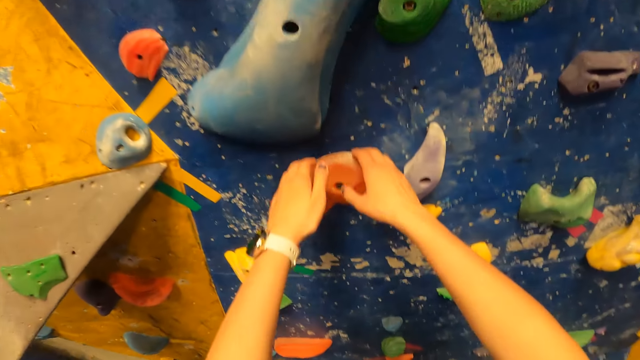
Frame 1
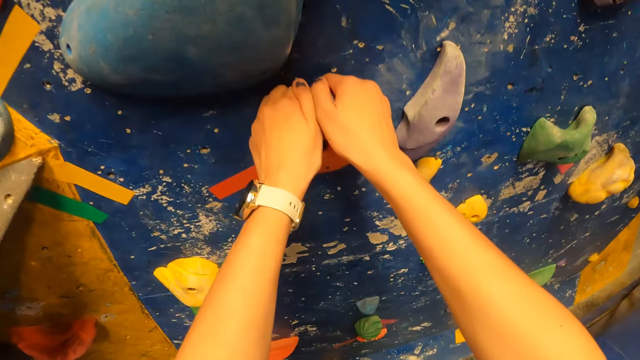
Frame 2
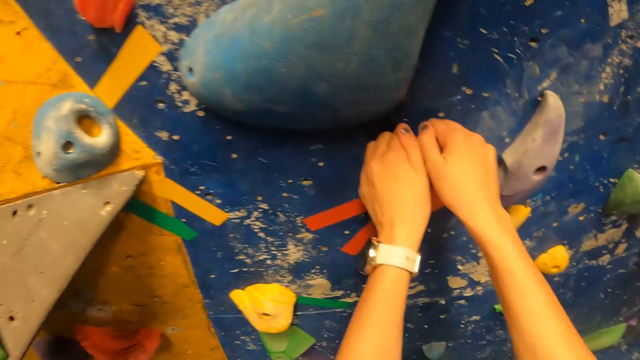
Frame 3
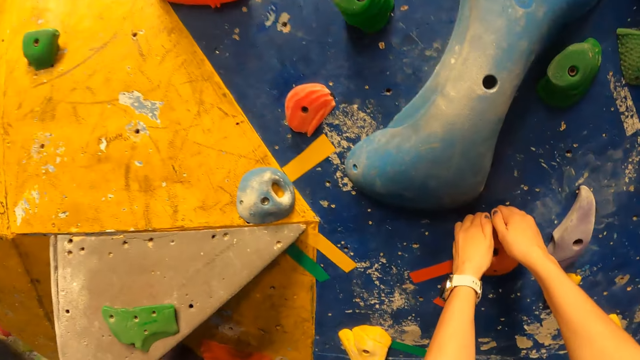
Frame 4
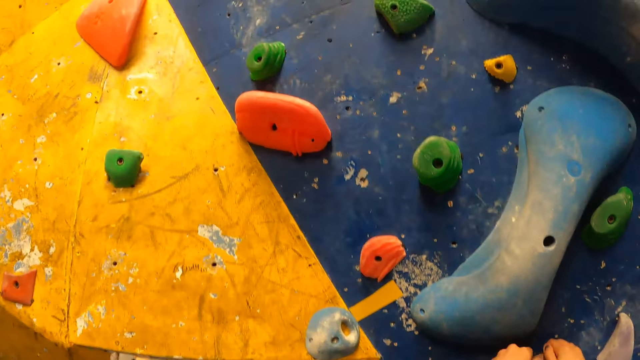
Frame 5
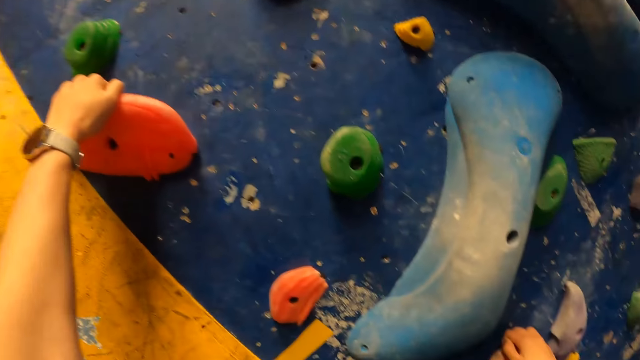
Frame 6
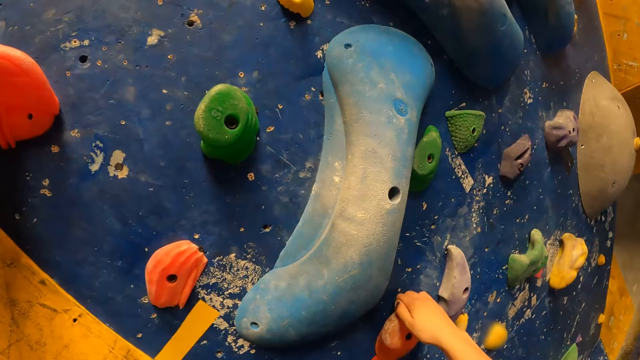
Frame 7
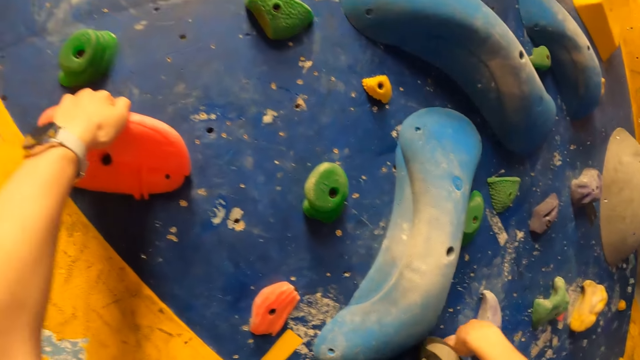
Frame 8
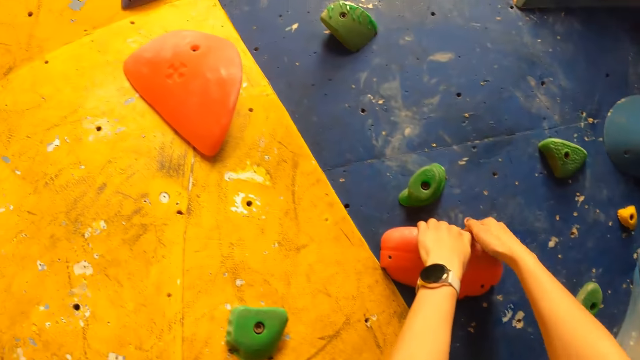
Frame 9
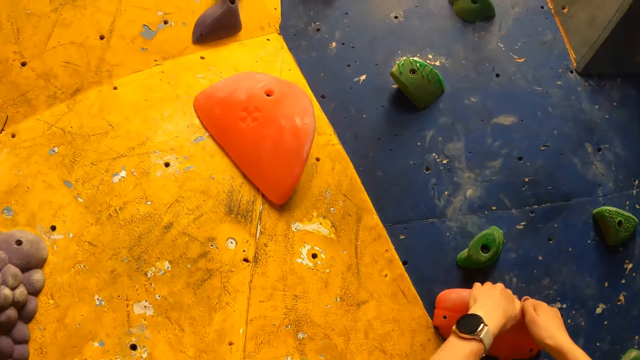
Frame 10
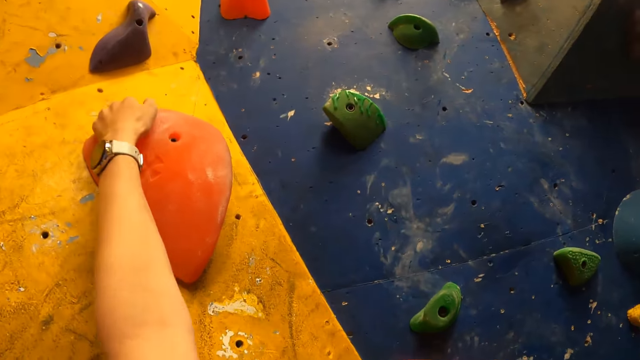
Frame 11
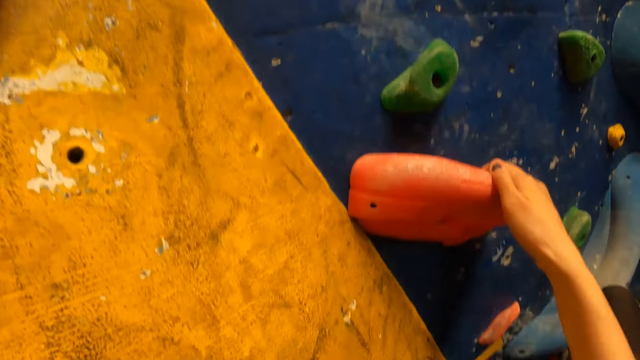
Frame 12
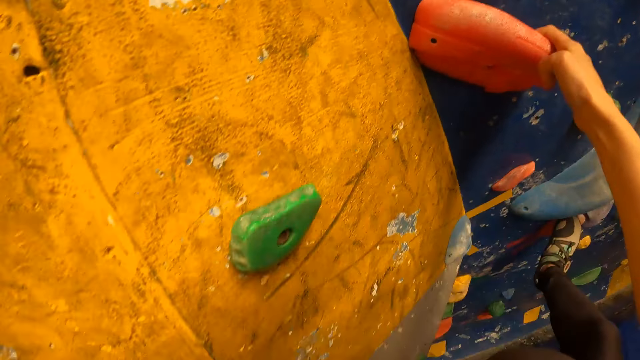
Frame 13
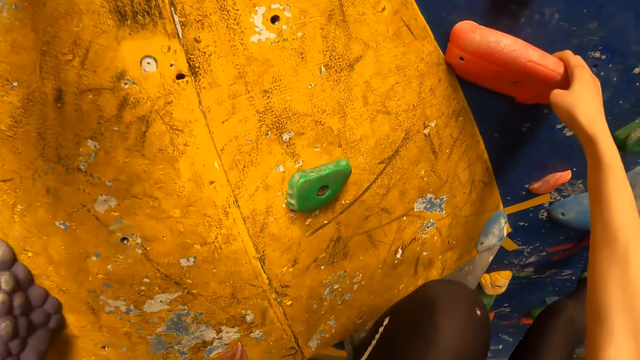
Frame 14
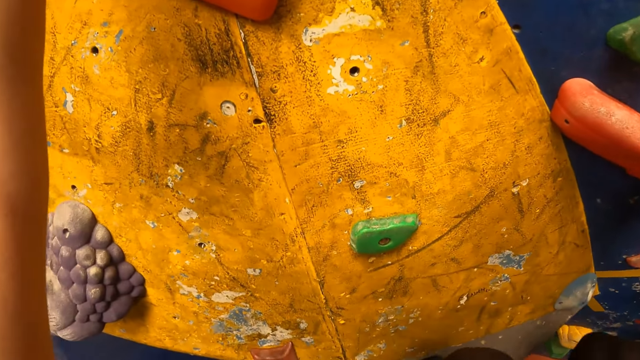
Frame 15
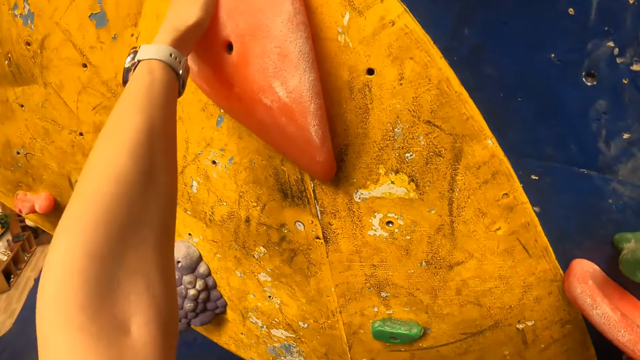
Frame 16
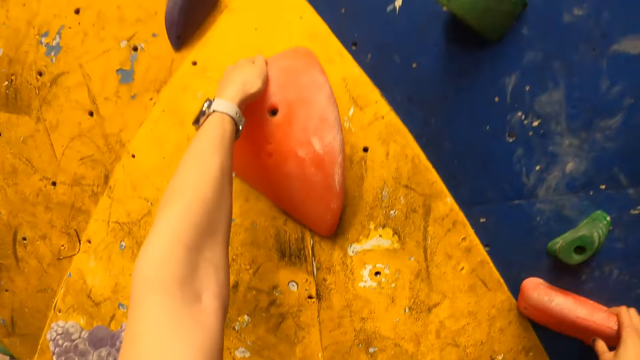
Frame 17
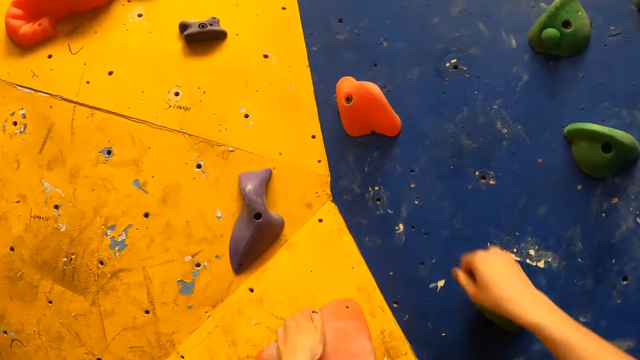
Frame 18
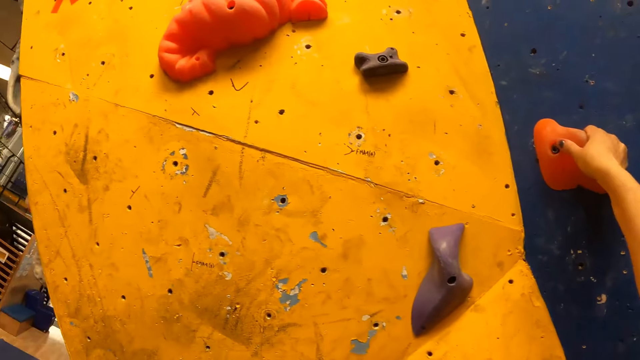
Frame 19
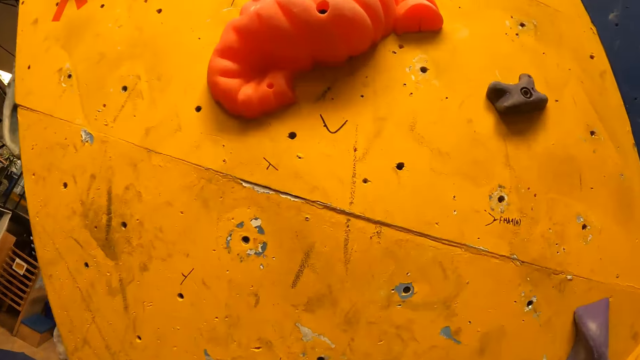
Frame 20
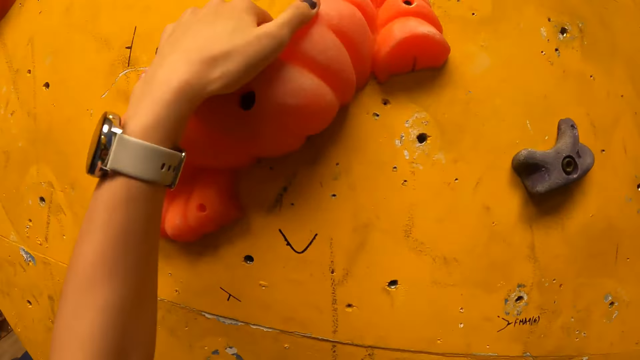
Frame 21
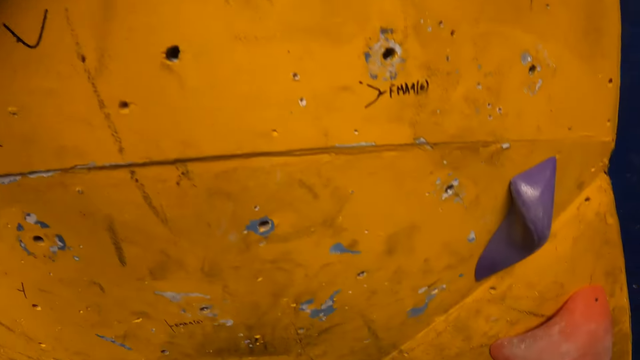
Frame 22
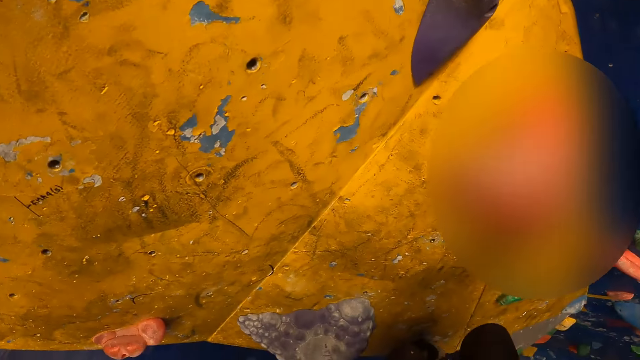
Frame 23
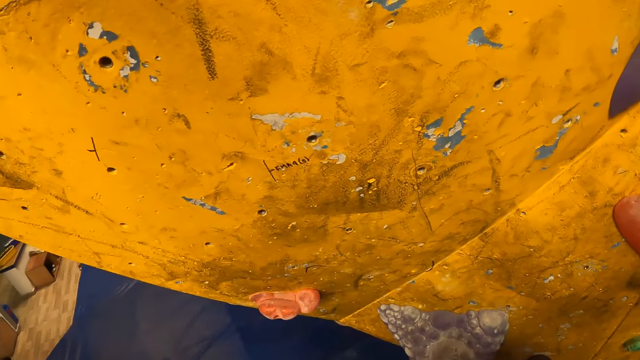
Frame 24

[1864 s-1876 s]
The camera wearer puts her hands on a climbing hold on the wall. She climbs up the wall with her hands. She puts her left hand on a climbing hold. She puts her right hand on the climbing hold. She puts her left hand on a climbing hold. She puts her right hand on a climbing hold. She puts her left hand on a climbing hold.

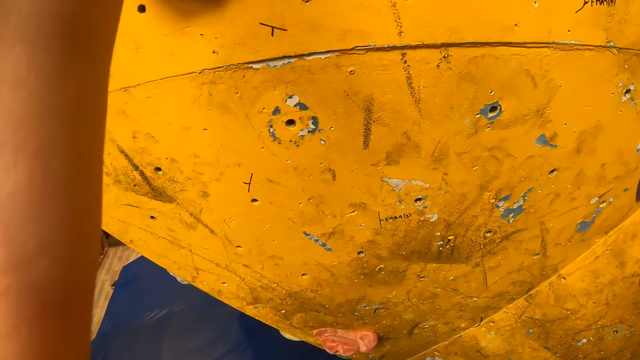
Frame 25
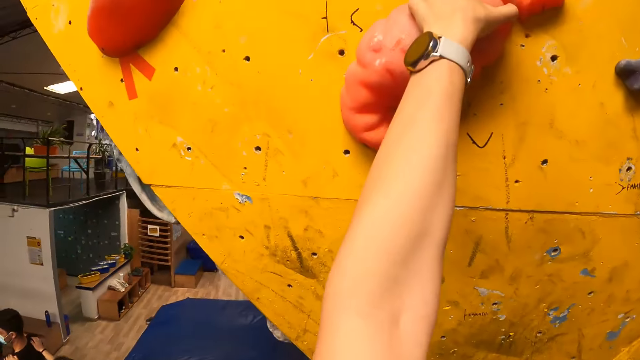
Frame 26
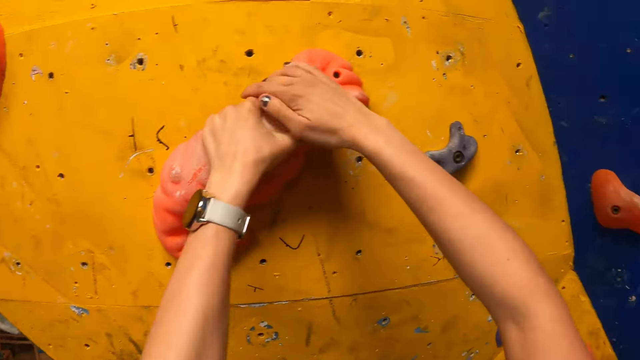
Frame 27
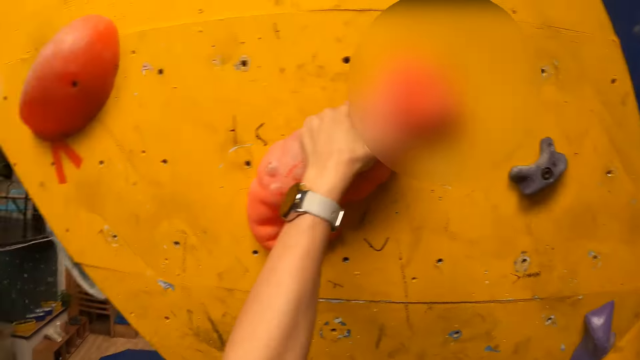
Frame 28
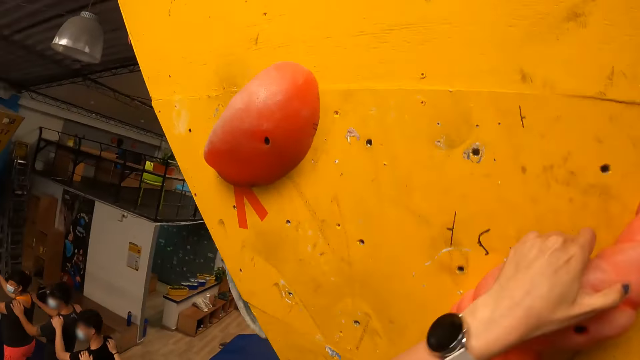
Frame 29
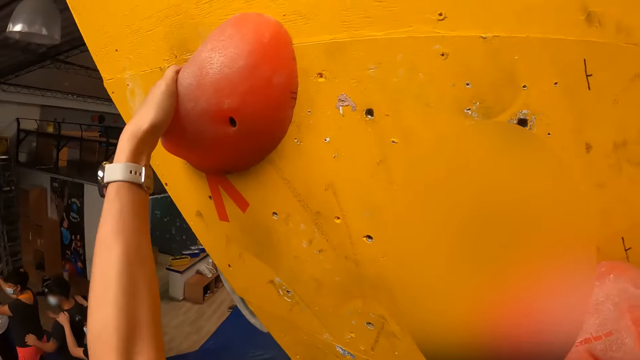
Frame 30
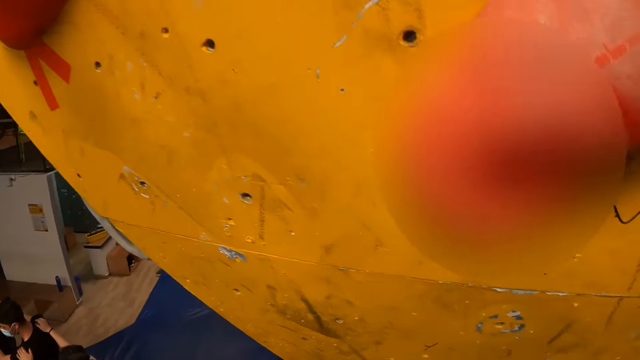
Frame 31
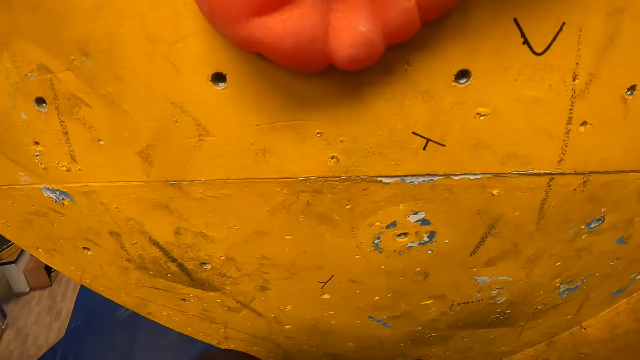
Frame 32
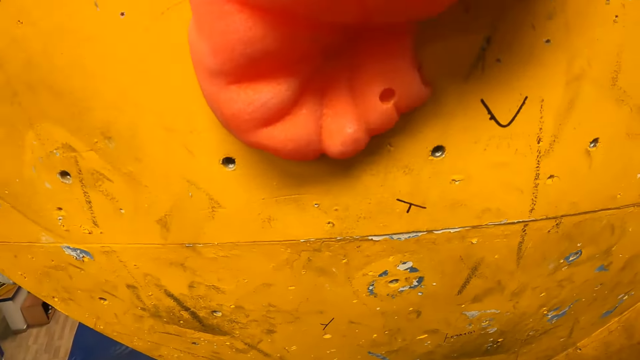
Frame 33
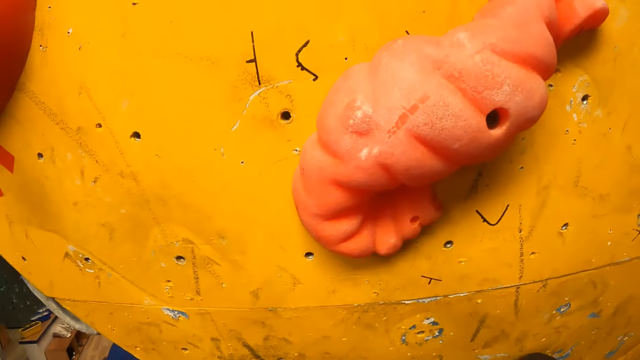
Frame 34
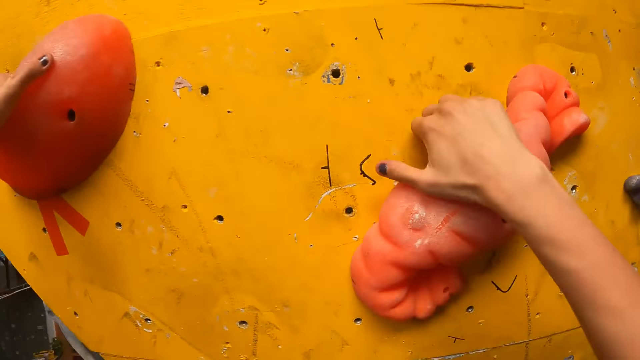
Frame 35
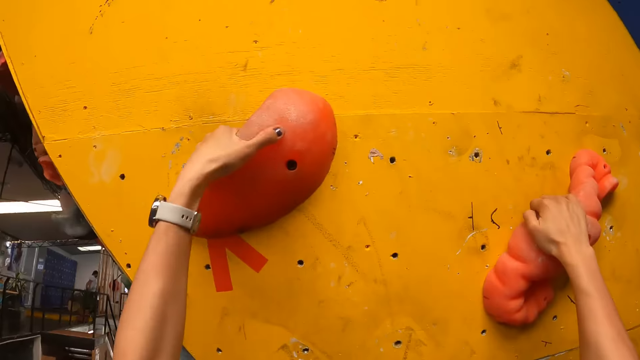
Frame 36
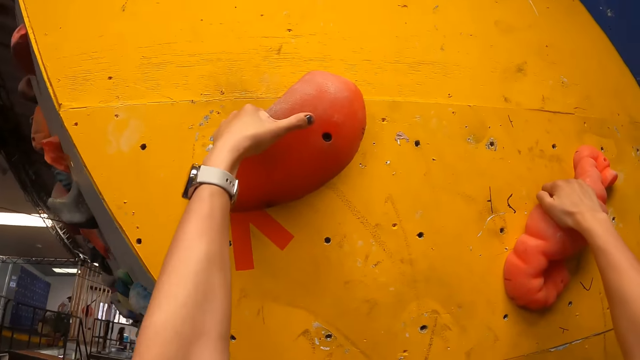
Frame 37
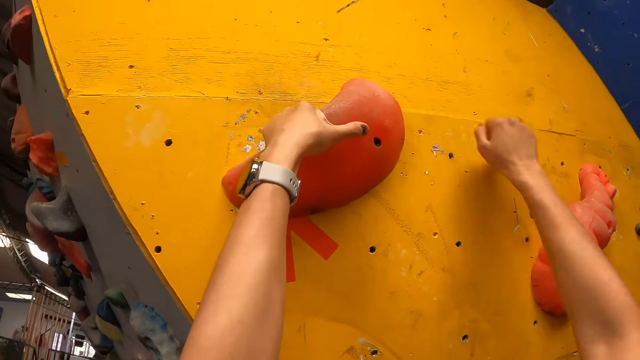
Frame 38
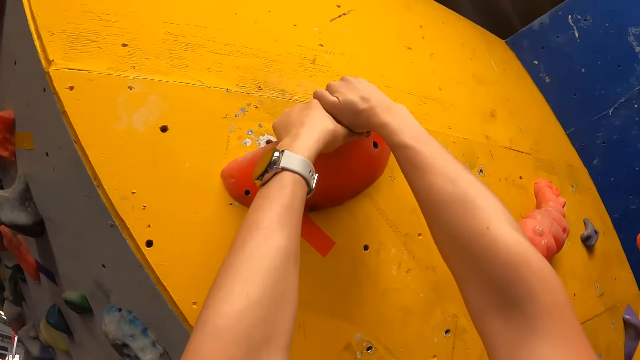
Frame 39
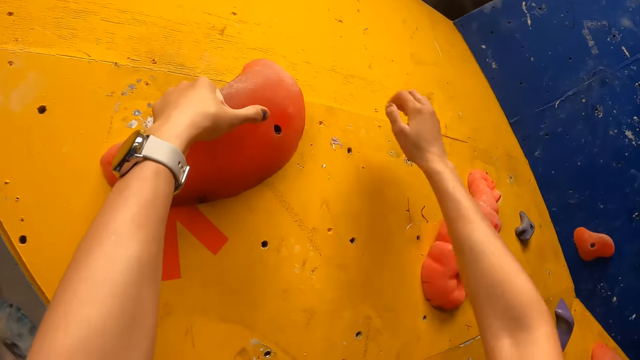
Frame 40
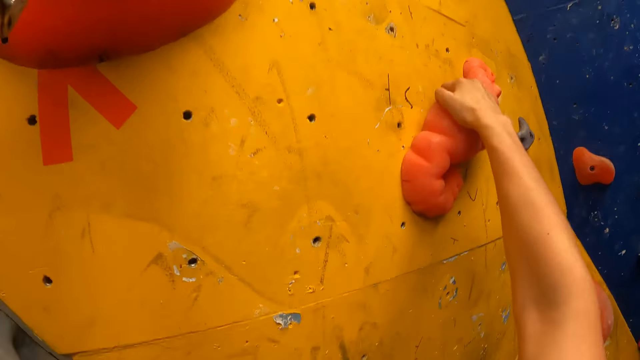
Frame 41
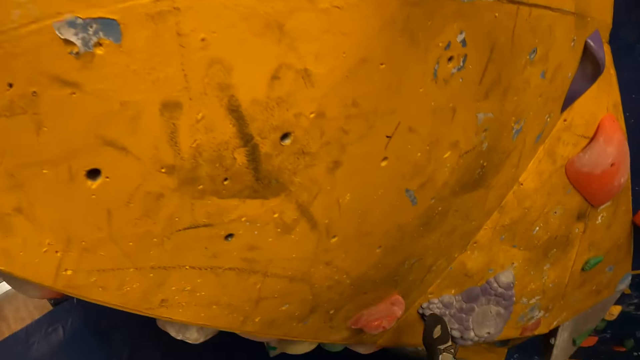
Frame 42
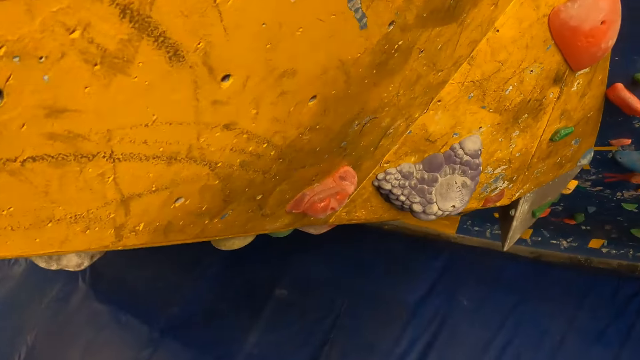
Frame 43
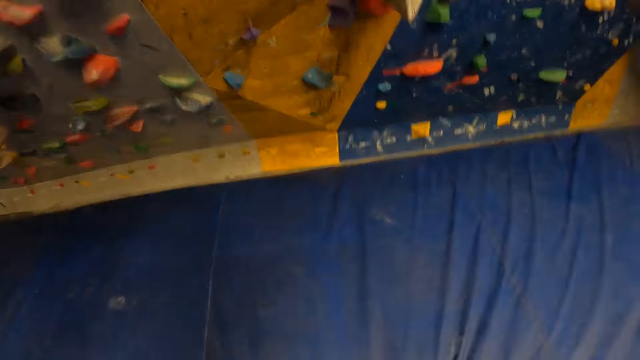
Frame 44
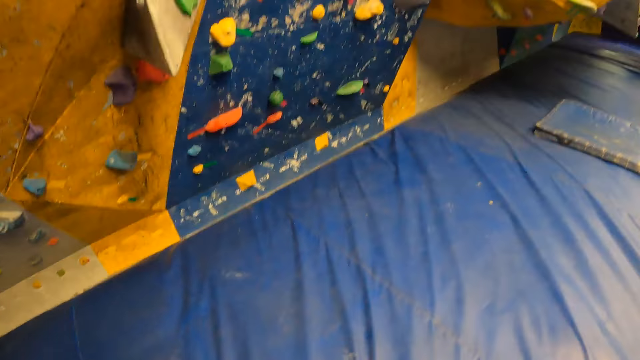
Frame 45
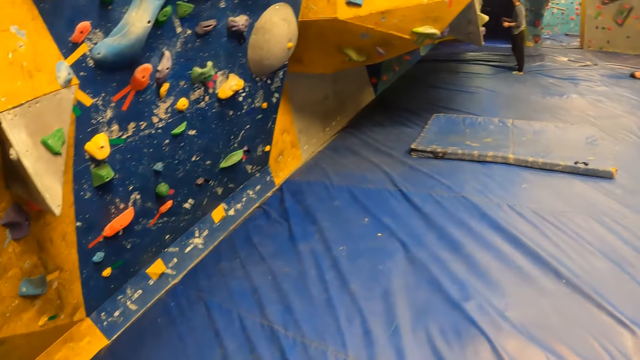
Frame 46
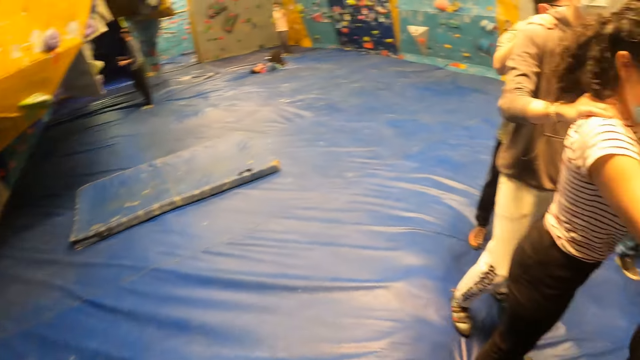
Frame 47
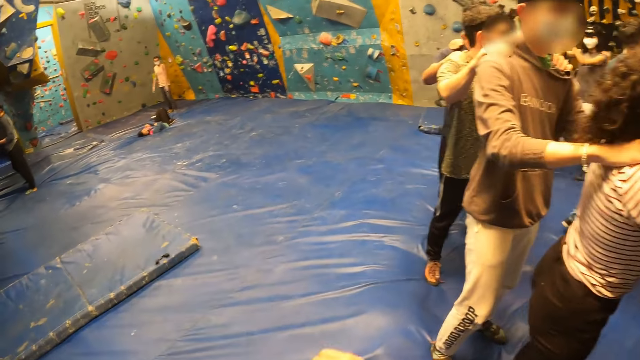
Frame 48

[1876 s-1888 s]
The camera wearer puts her right hand on the climbing hold. She puts her right hand on the climbing hold again. She puts her left hand on a climbing hold. She puts her right hand on the climbing hold. She puts her right hand on the climbing hold repeatedly. She jumps down the wall. She moves around.
